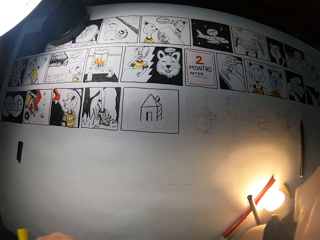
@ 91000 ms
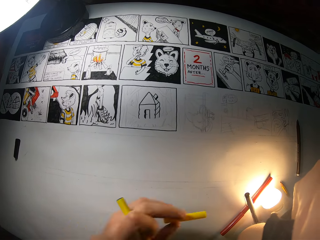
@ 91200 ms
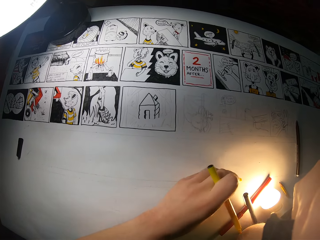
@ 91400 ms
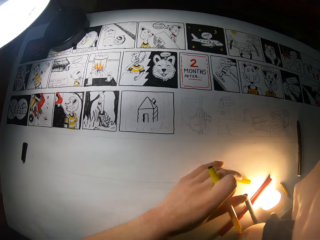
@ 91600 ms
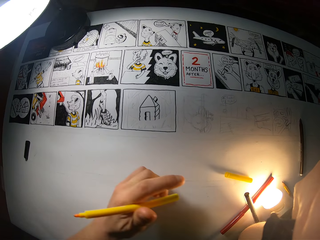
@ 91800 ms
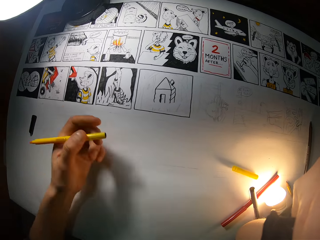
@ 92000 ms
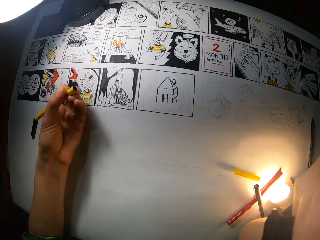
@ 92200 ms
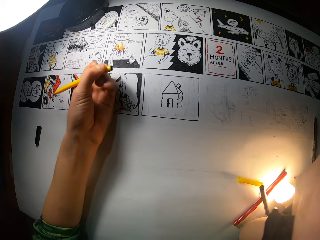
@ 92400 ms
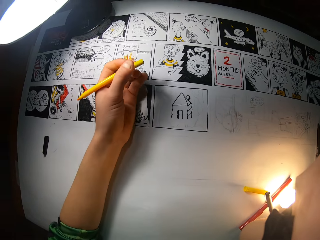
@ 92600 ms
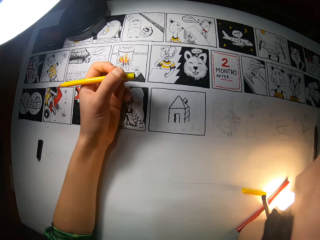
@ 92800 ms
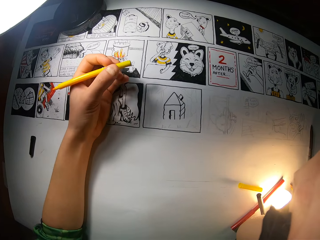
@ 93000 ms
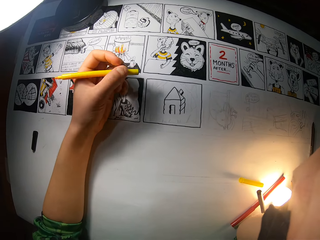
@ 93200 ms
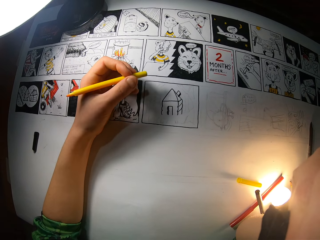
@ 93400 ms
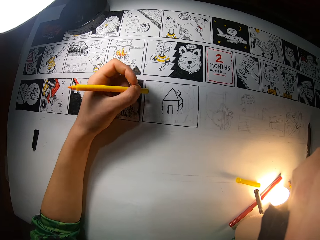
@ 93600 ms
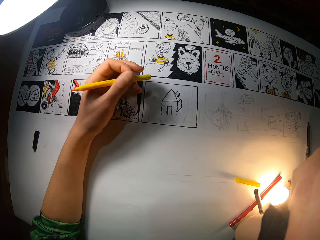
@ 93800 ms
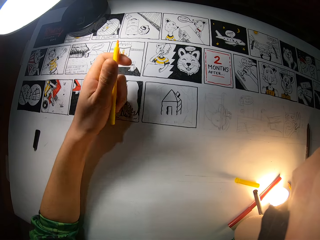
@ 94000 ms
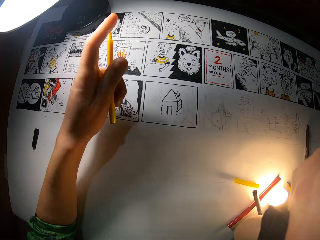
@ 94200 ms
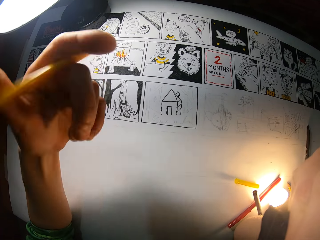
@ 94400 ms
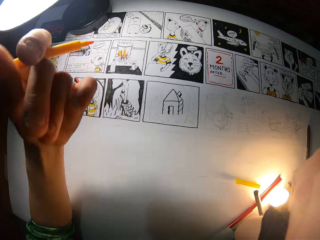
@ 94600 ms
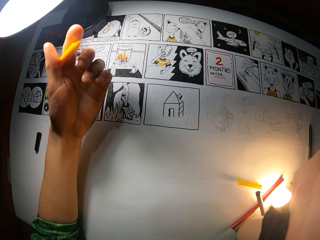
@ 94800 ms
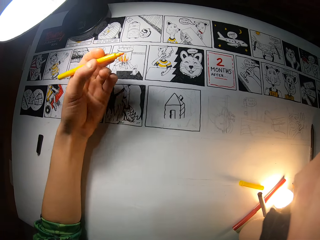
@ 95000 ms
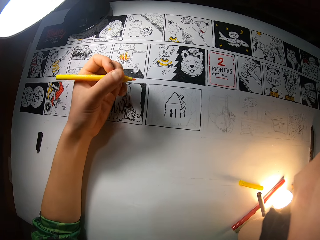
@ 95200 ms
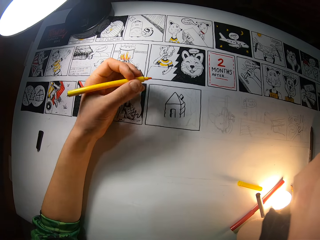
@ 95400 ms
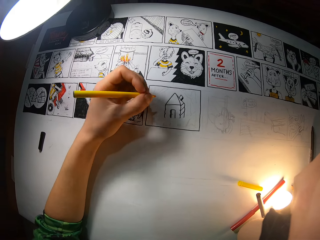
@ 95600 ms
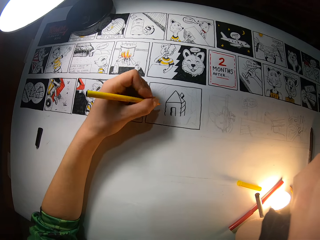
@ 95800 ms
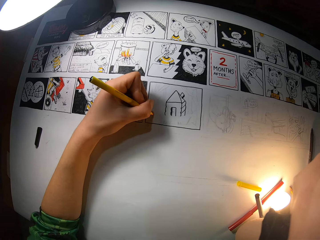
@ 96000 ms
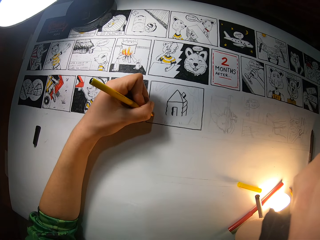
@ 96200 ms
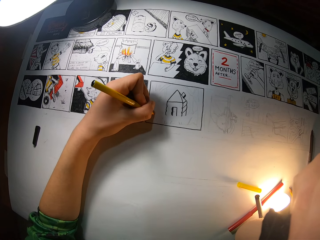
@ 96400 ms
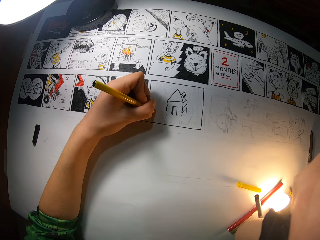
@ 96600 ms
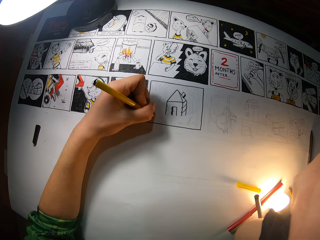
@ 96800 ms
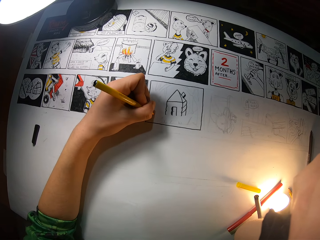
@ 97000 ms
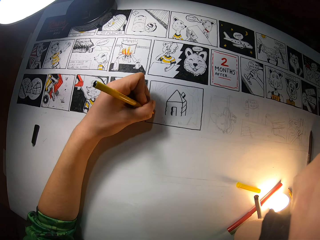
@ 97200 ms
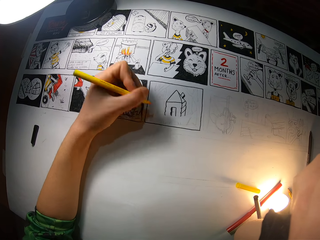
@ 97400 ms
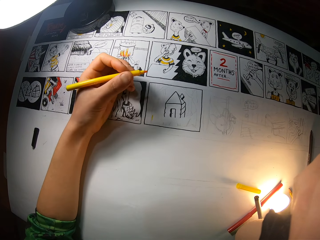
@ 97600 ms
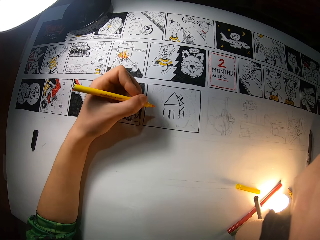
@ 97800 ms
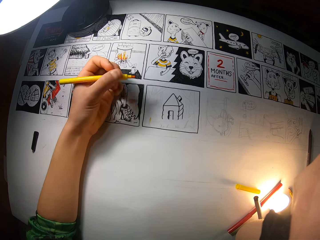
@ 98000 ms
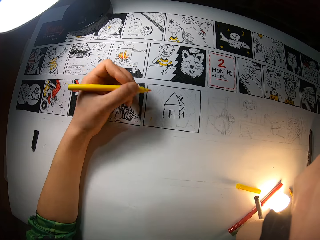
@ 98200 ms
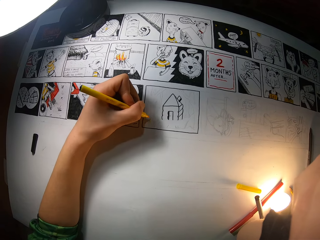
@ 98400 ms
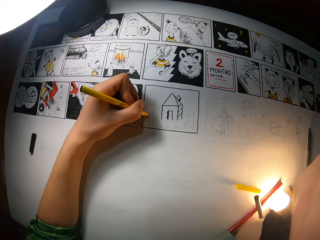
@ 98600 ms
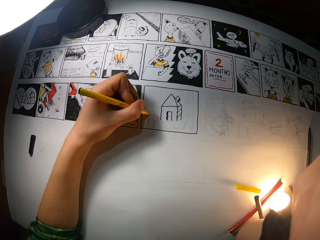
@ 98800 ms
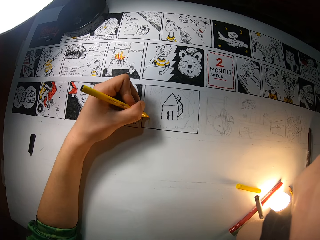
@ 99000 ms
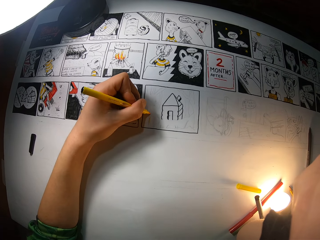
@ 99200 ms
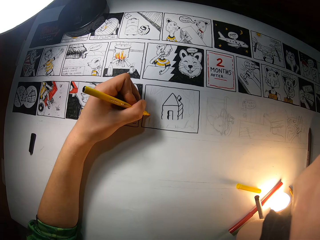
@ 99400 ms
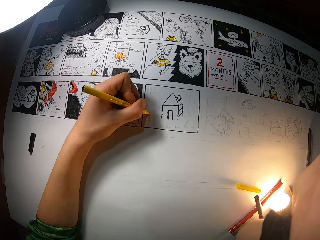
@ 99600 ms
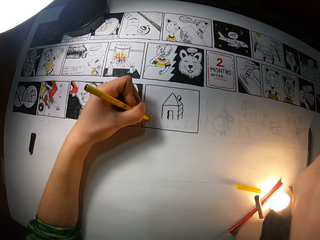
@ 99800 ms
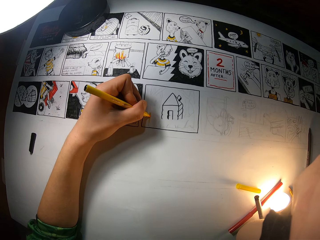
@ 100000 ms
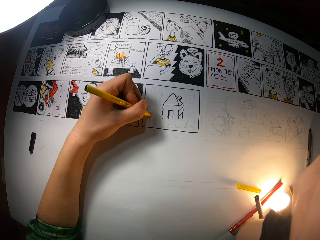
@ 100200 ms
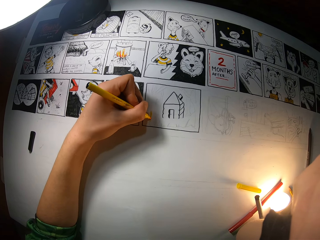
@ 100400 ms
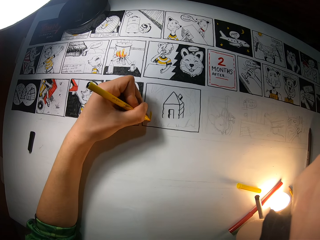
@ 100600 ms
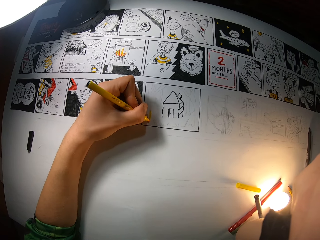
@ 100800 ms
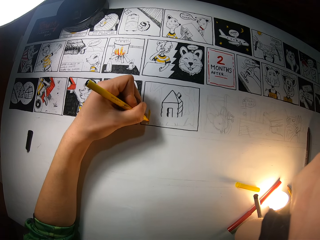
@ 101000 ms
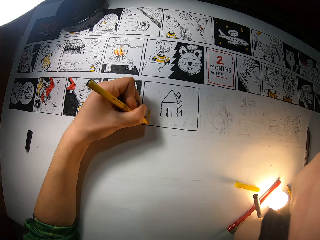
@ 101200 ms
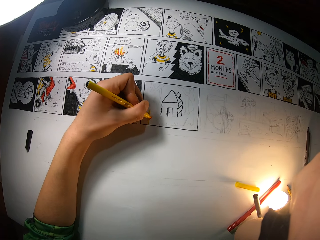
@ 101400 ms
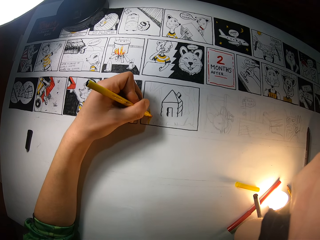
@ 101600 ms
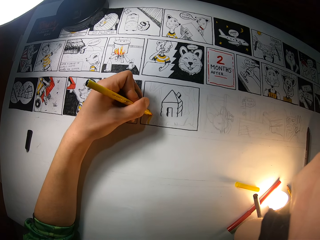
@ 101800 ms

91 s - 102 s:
The camera wearer drops the yellow marker cover on the table with her left hand. She flips the drawing pen. She draws on the paper with the yellow marker with her left hand.

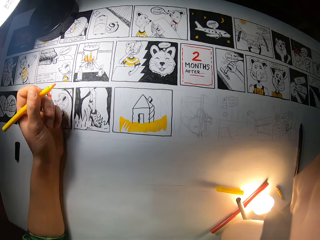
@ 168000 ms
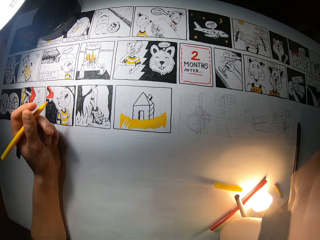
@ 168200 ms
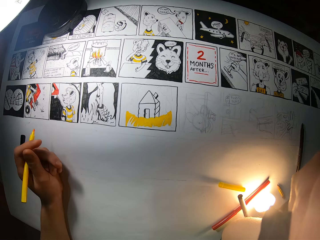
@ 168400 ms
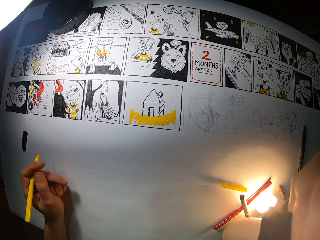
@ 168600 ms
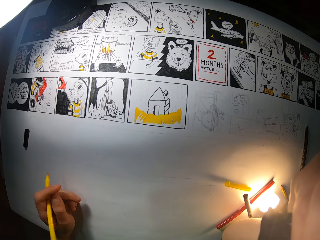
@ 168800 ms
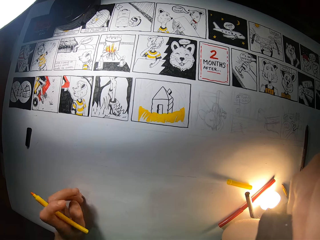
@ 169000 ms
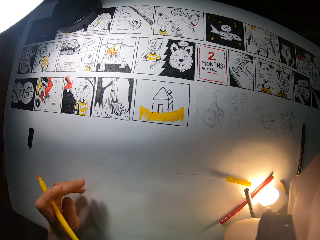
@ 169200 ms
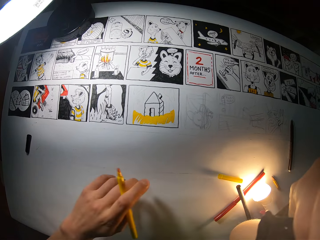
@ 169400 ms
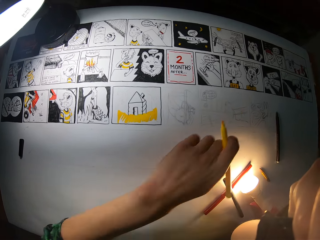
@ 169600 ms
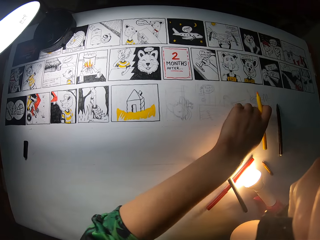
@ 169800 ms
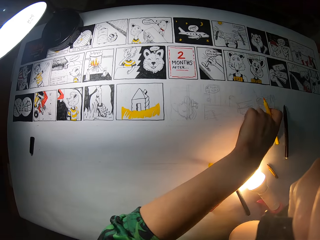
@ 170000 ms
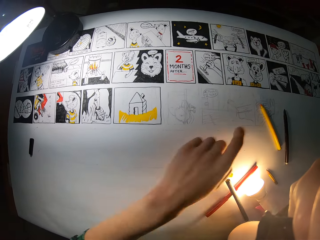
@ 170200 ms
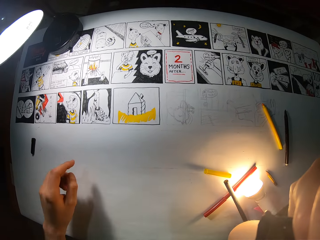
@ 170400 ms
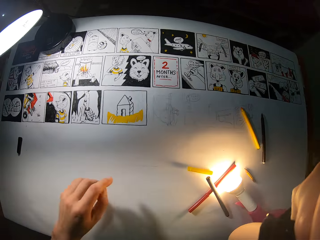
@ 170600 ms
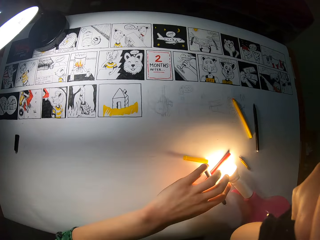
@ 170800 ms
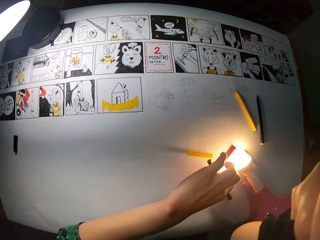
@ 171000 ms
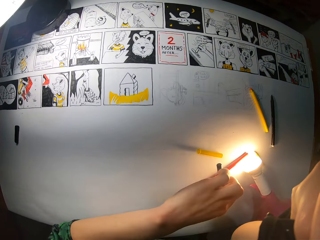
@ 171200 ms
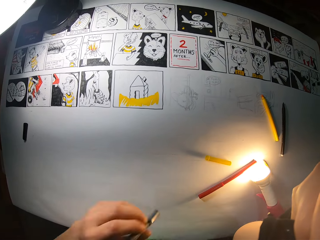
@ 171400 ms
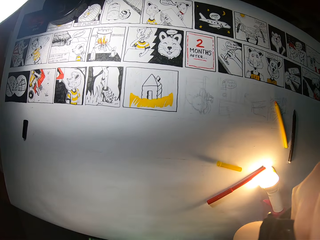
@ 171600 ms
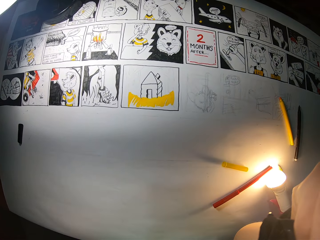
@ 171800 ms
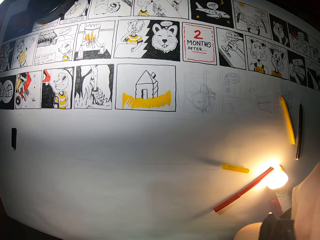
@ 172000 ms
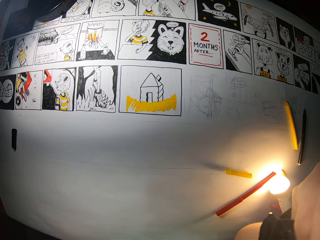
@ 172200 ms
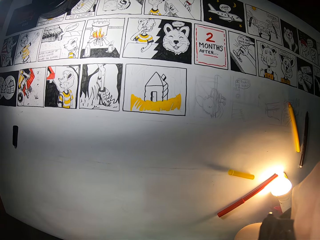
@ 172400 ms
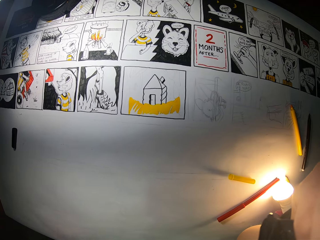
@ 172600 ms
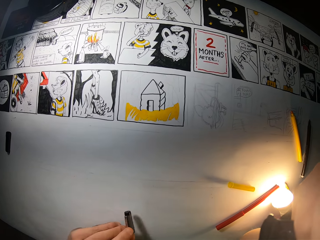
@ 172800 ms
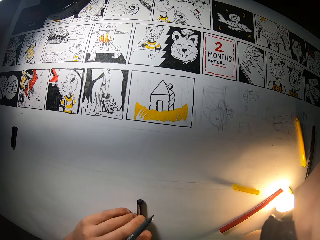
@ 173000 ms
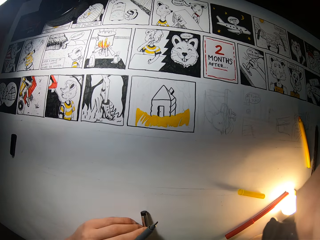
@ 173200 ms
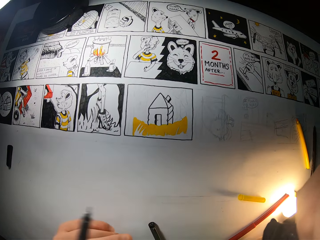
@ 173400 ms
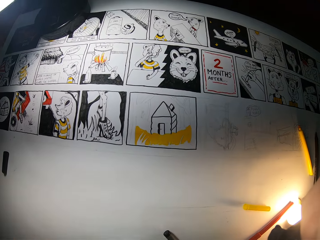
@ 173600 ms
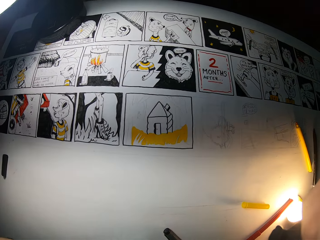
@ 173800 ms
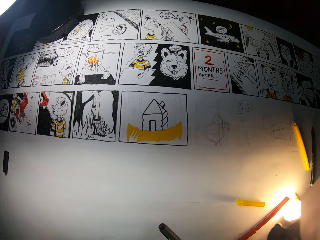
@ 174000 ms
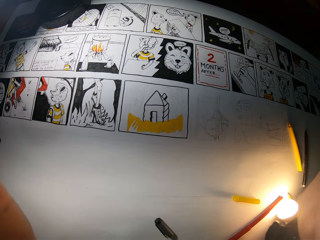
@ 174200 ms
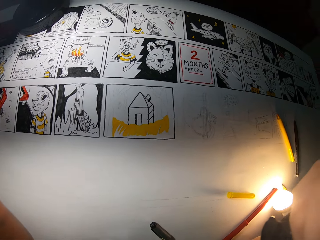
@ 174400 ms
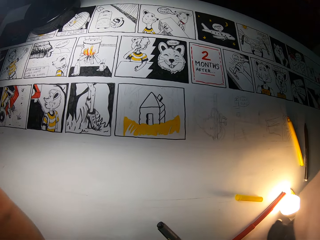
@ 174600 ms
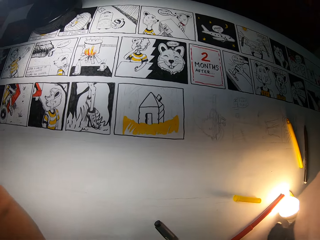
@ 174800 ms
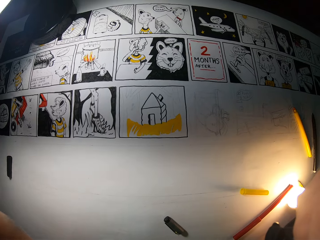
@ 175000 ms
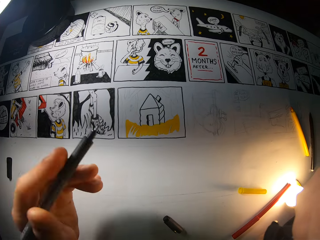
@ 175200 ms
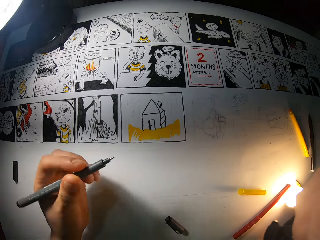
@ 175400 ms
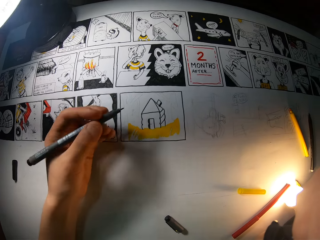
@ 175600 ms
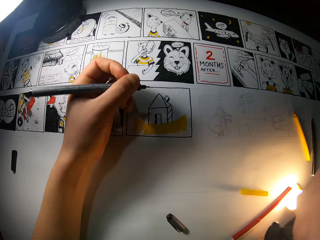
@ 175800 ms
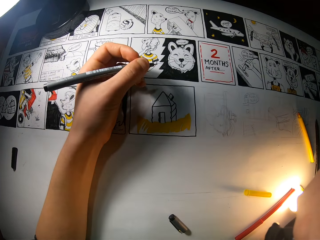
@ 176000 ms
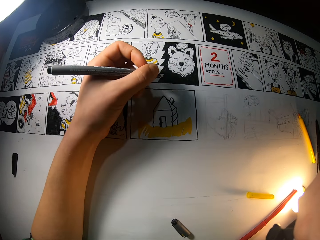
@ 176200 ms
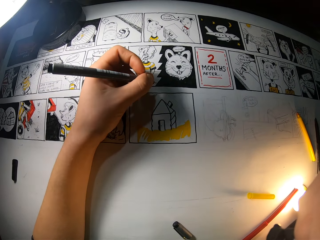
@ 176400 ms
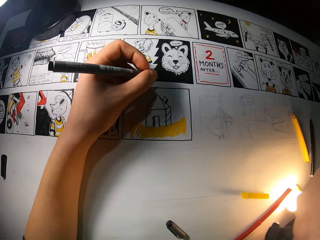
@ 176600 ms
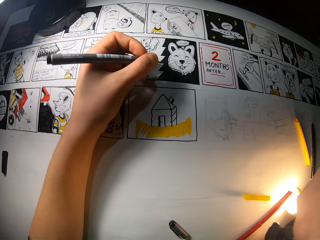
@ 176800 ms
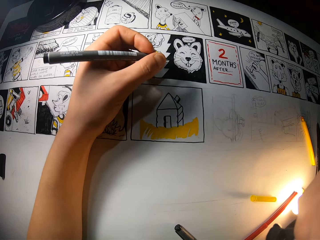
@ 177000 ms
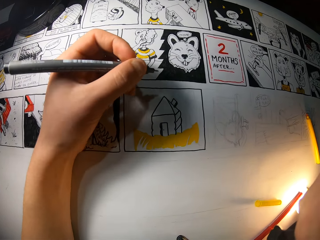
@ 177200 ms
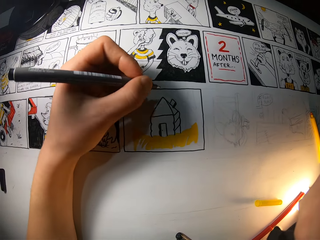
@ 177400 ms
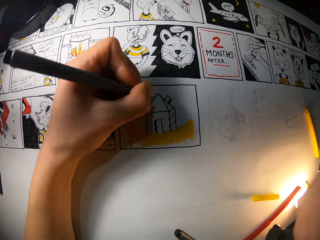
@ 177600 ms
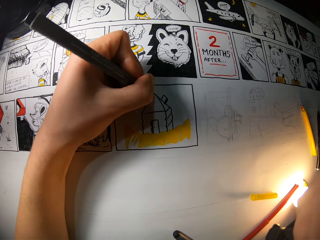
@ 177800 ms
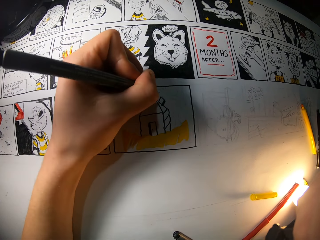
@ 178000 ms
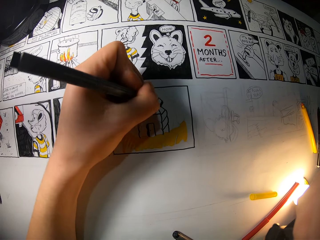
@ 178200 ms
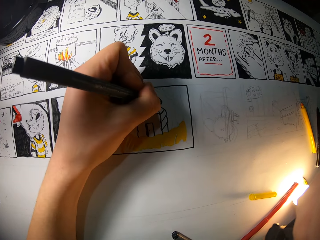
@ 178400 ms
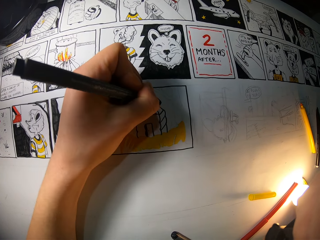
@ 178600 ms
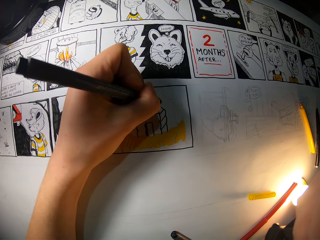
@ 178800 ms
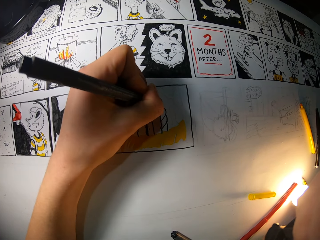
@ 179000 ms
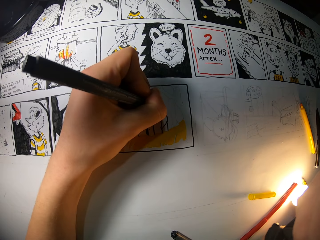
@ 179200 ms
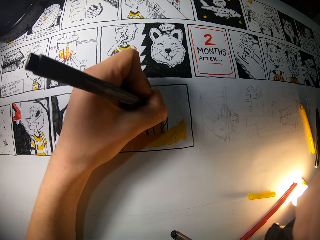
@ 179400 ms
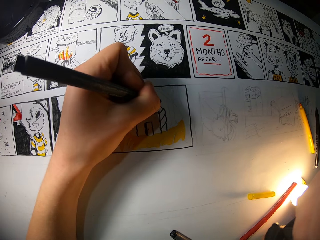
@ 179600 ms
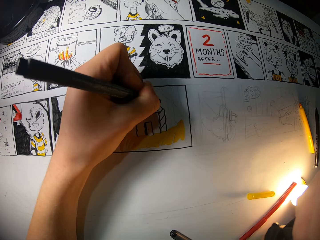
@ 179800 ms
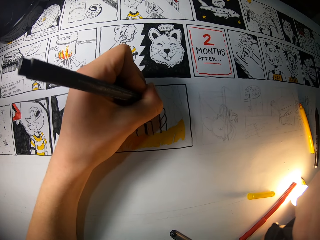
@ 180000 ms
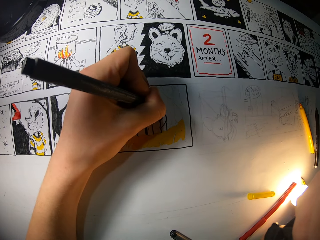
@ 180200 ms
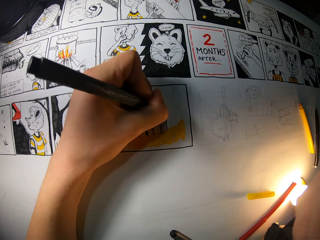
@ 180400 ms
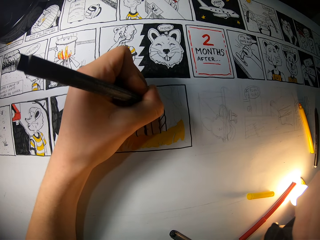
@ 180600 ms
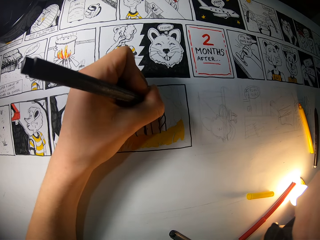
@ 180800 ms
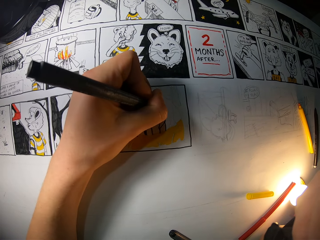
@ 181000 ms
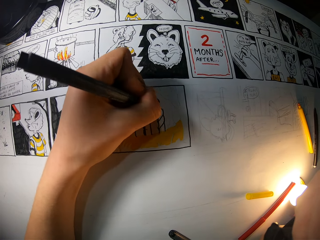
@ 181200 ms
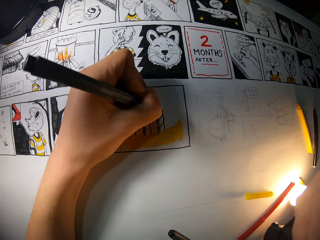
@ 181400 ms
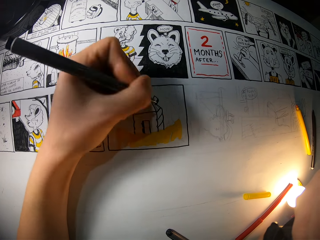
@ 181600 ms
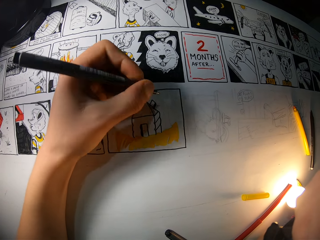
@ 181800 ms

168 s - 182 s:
The camera wearer drops the yellow marker on the paper. She picks up a black marker from the table with her left hand. She drops the black marker cover on the table with her left hand. She draws on the paper with the black marker with her left hand.
